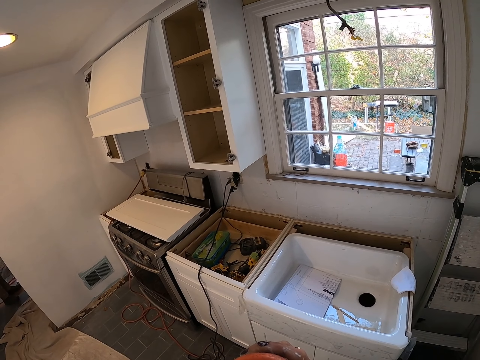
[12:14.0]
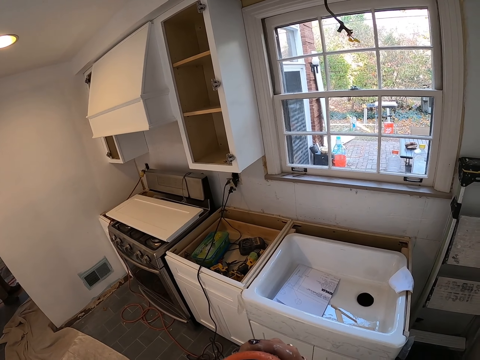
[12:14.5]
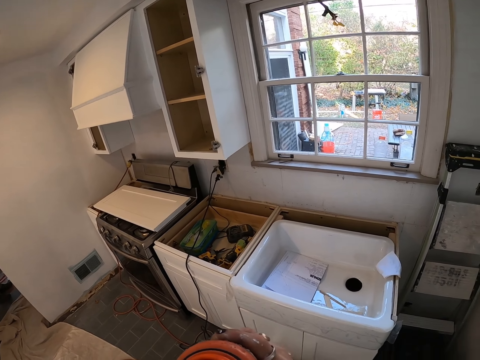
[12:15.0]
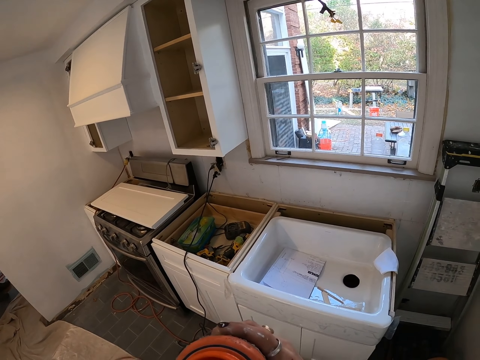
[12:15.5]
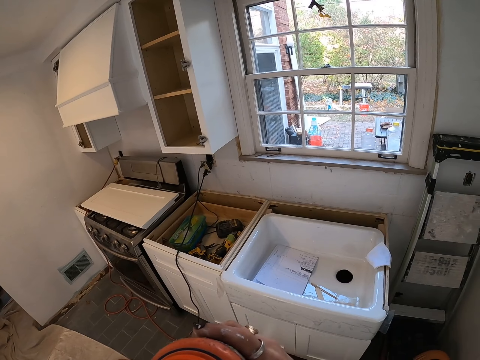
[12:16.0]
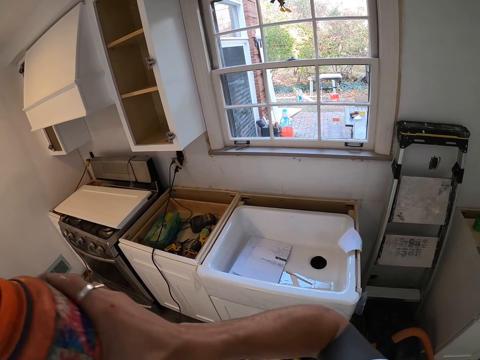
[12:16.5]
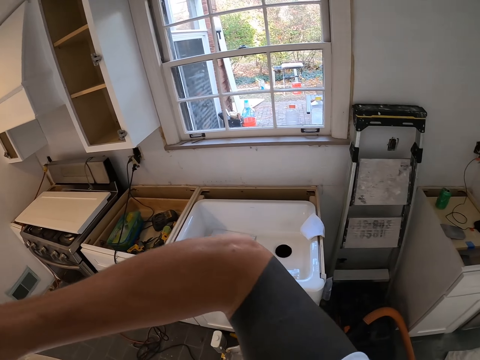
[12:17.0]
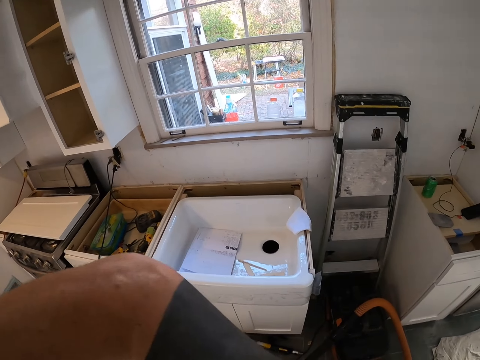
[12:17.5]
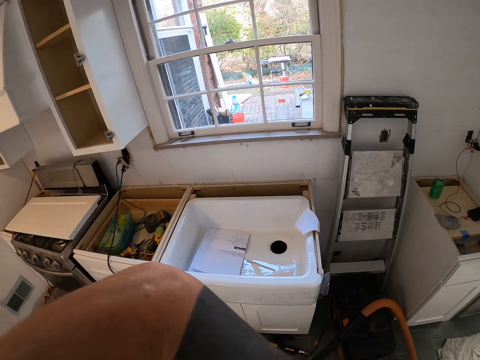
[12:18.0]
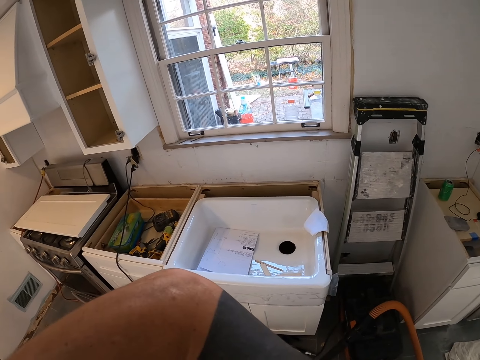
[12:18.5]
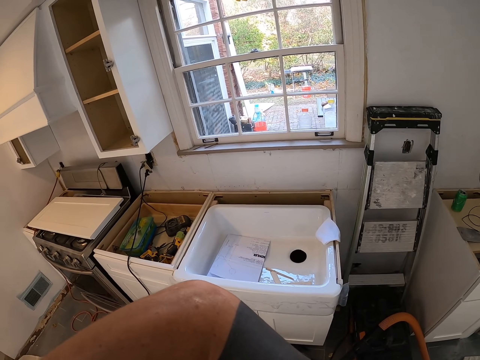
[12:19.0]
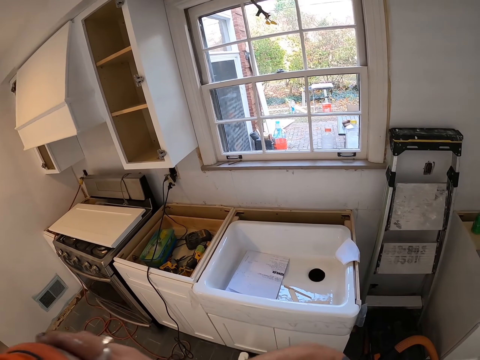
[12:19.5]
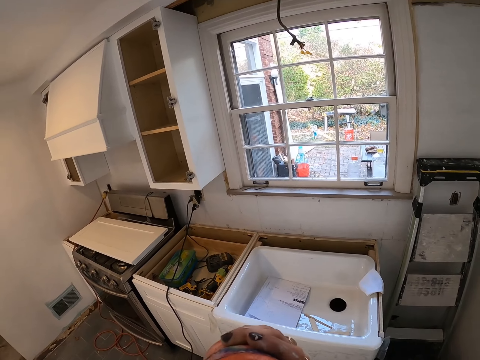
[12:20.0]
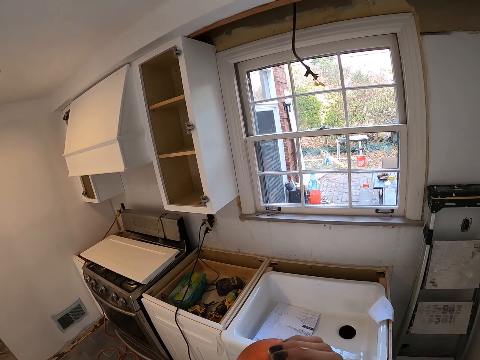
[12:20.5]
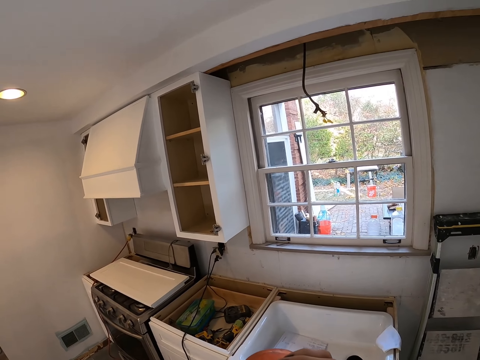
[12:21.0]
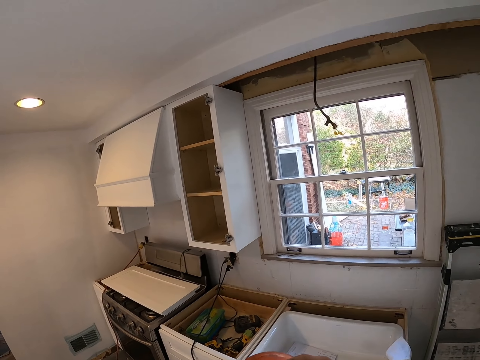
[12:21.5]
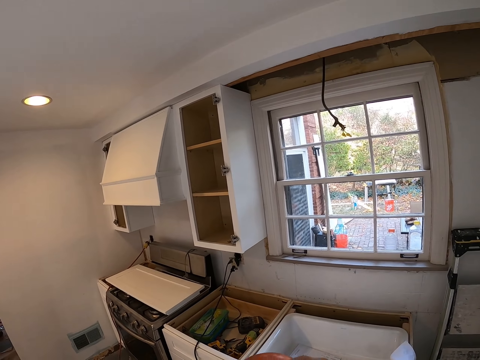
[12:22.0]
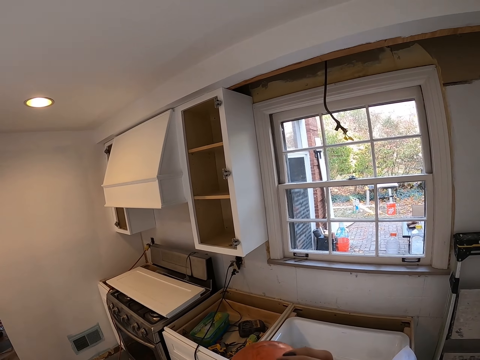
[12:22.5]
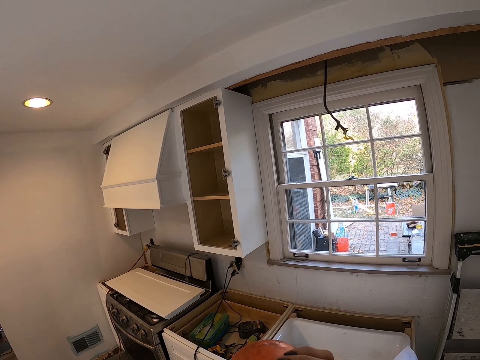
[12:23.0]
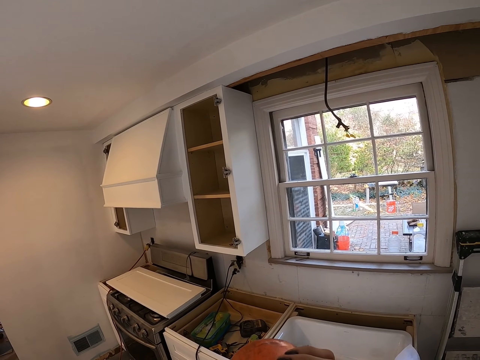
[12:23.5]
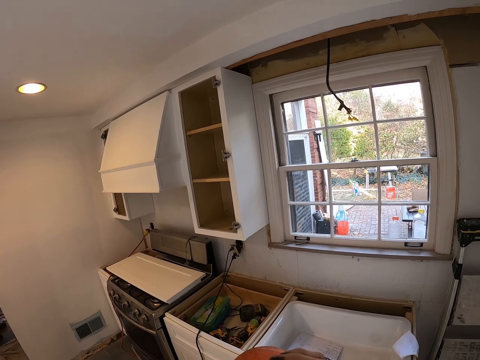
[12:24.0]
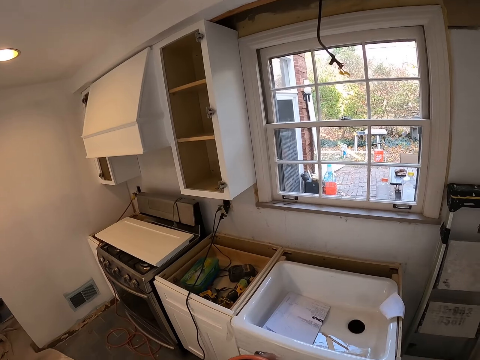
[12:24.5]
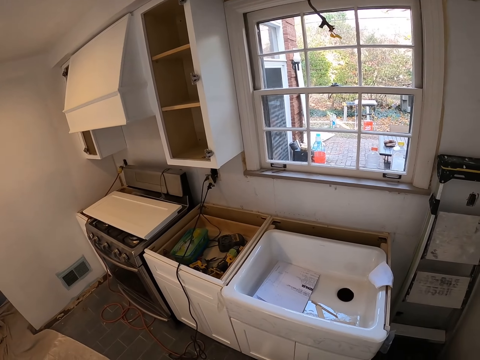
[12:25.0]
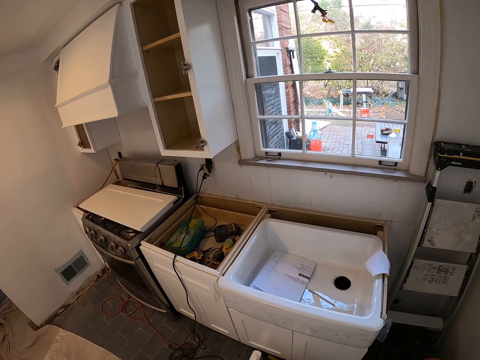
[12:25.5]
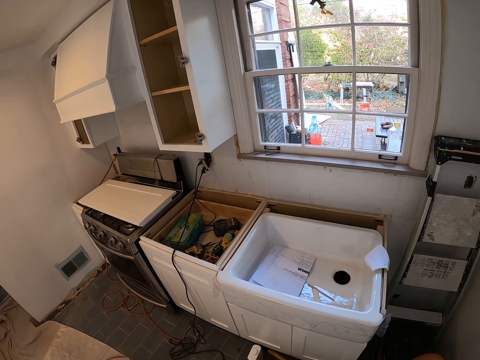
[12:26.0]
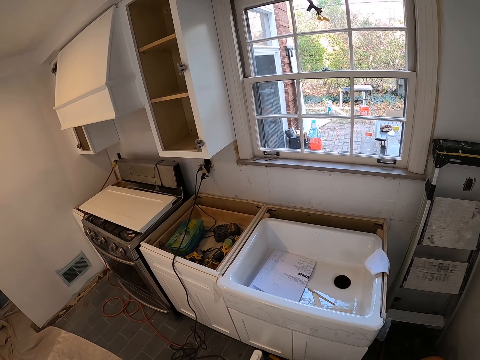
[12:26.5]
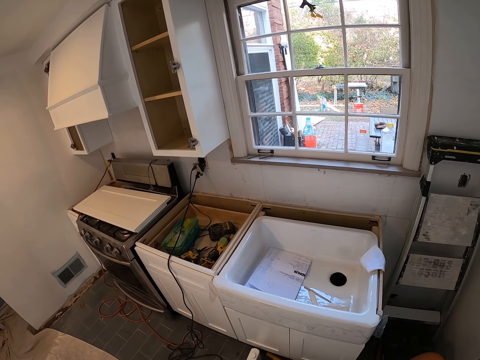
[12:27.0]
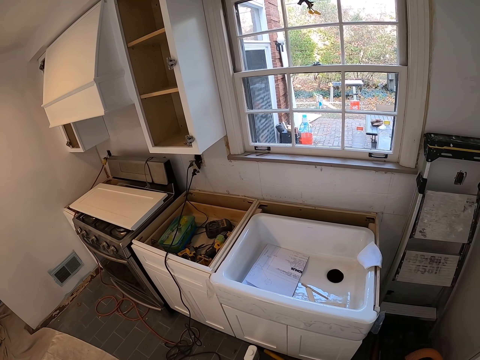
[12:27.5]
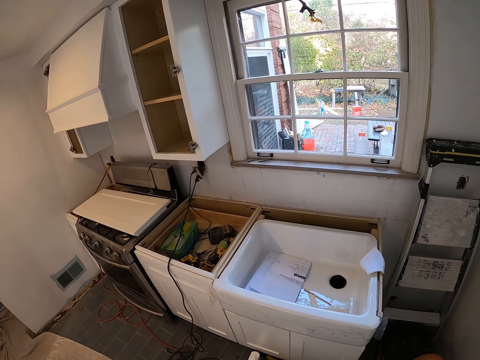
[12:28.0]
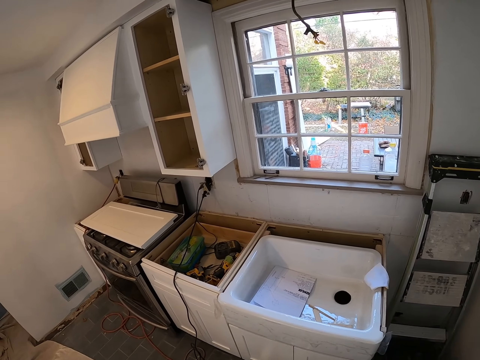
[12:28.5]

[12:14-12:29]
The camera wearer moves his hand. He drinks the water. He looks at the window.

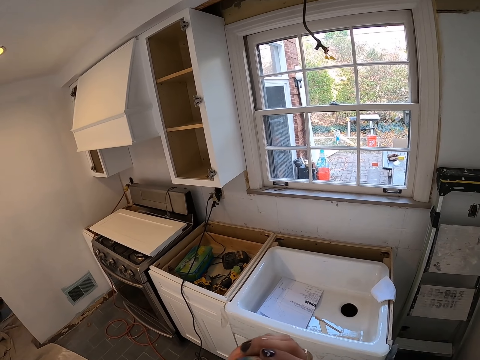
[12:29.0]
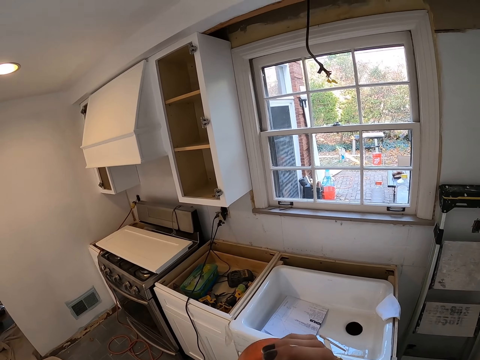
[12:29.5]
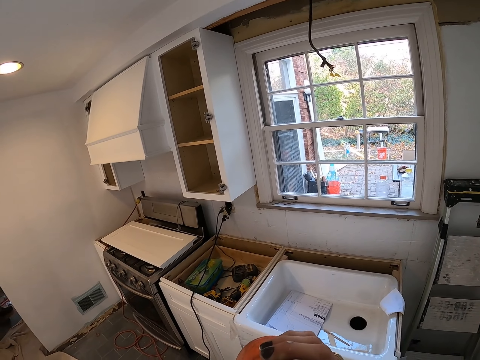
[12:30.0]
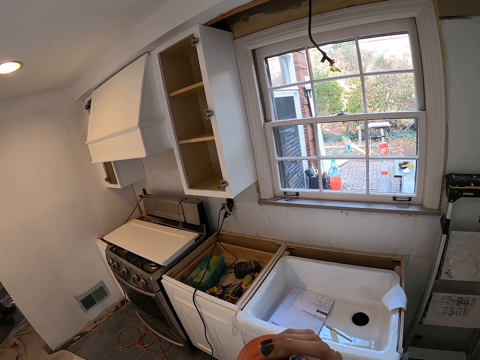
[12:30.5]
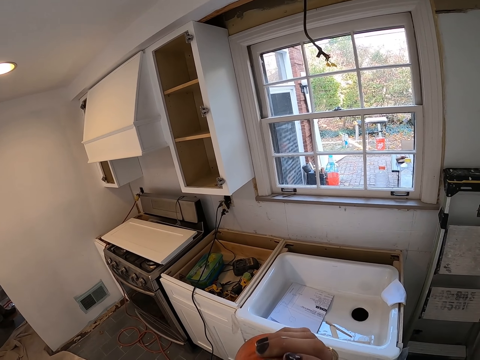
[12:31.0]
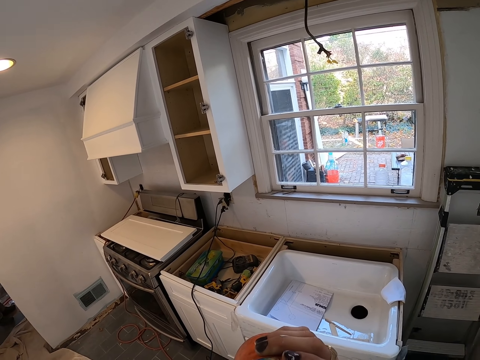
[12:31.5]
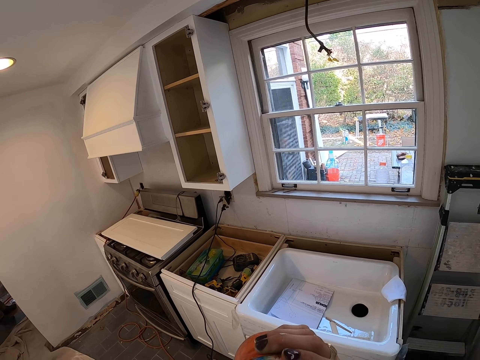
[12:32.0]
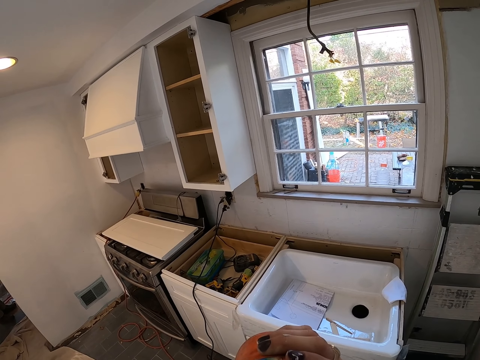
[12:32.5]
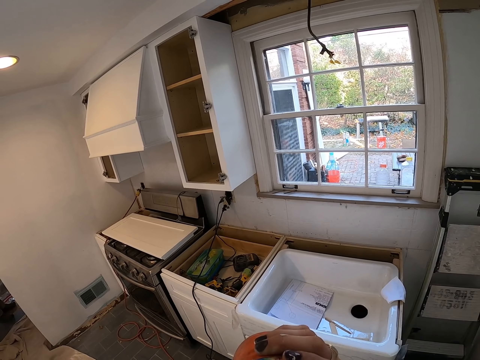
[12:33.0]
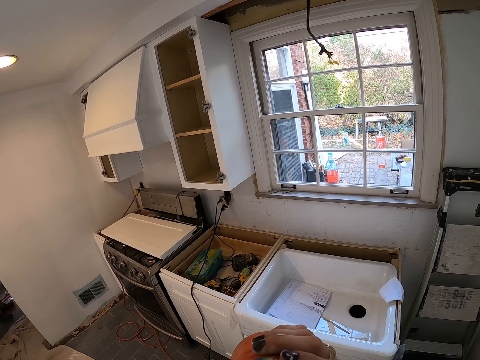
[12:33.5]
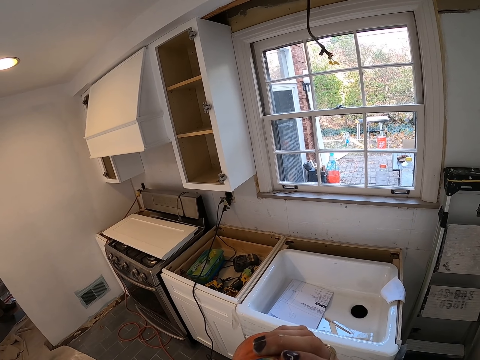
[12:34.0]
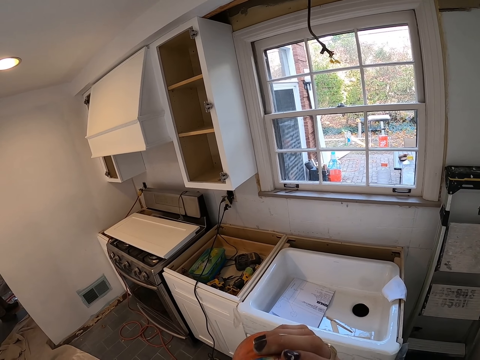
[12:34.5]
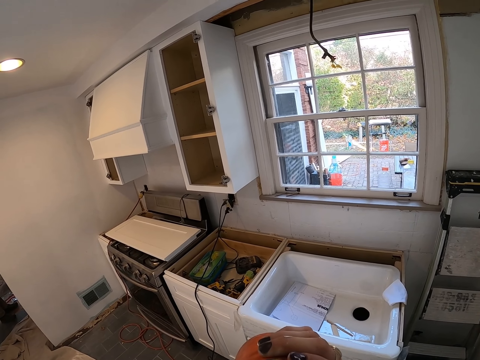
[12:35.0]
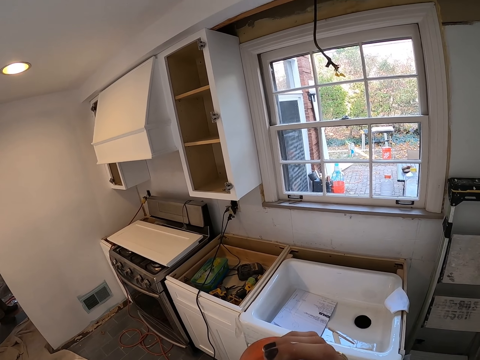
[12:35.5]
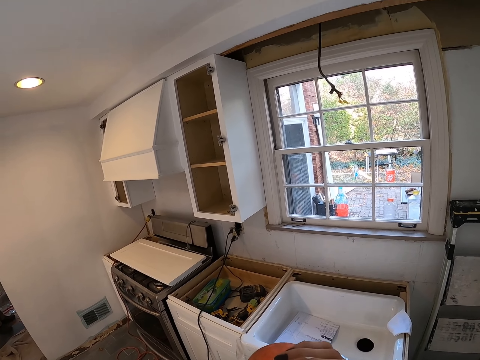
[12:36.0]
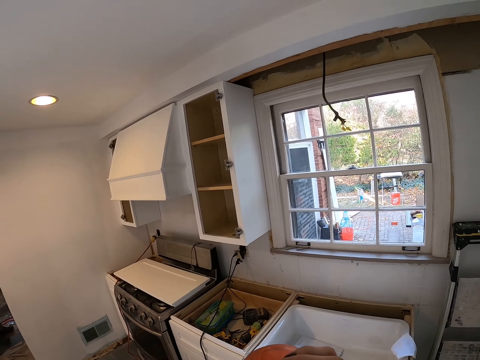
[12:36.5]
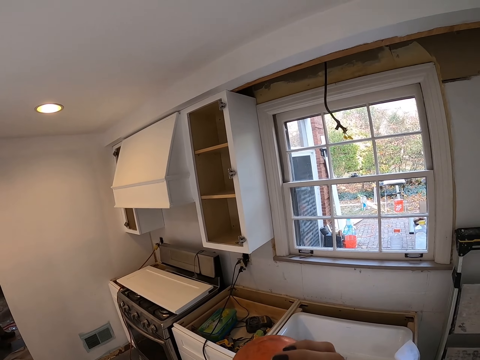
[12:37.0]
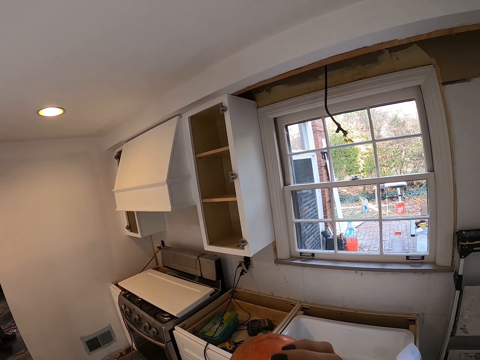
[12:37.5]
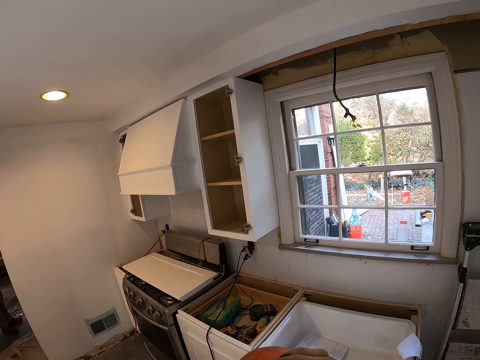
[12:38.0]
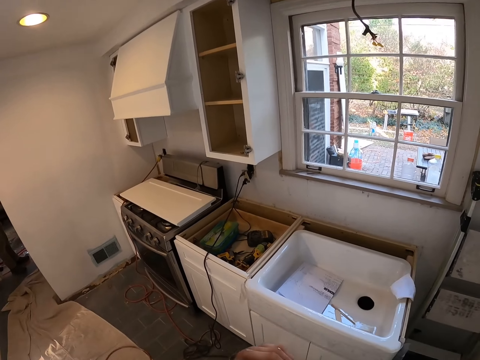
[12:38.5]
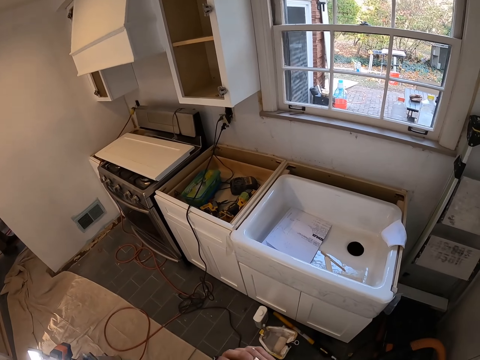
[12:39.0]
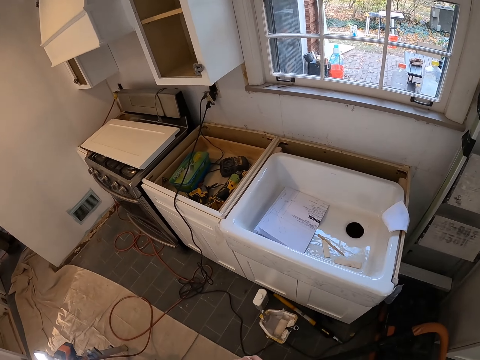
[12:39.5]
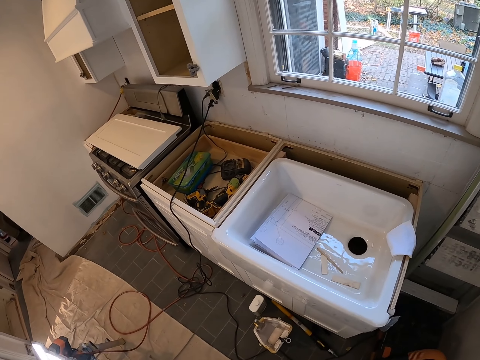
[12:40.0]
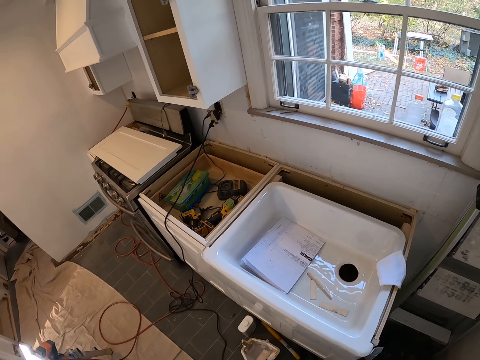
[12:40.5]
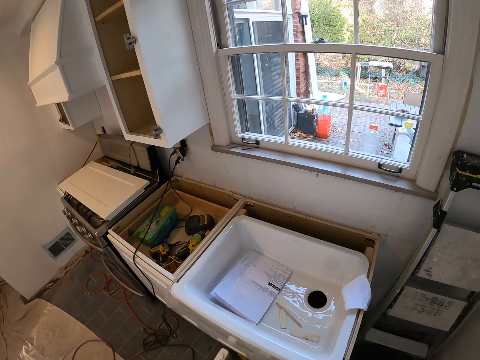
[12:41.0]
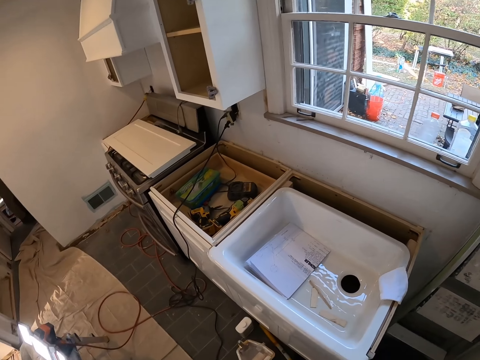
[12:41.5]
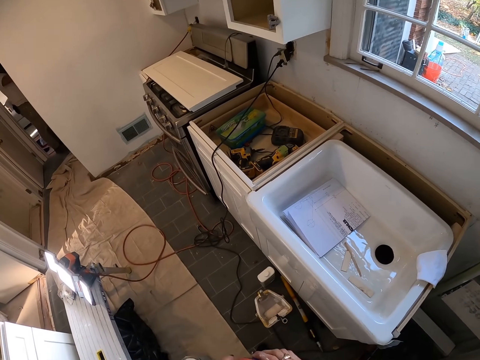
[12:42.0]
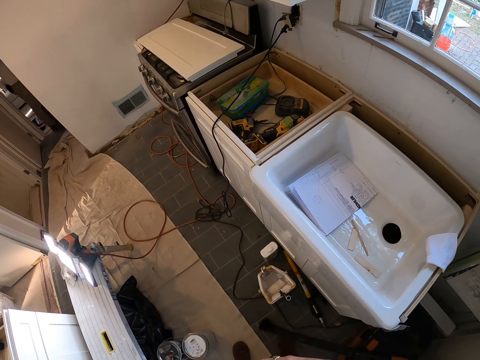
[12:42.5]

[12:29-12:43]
The camera wearer looks at the sink.
